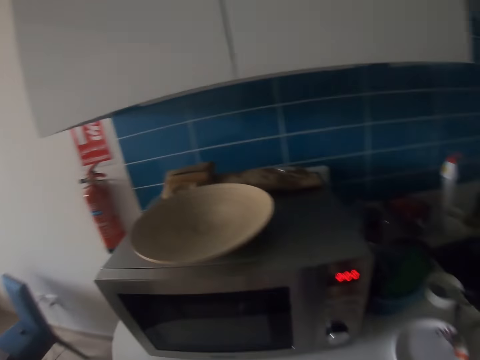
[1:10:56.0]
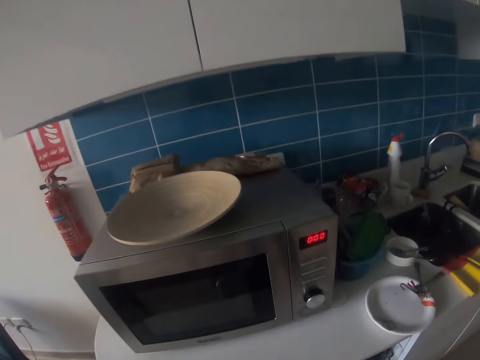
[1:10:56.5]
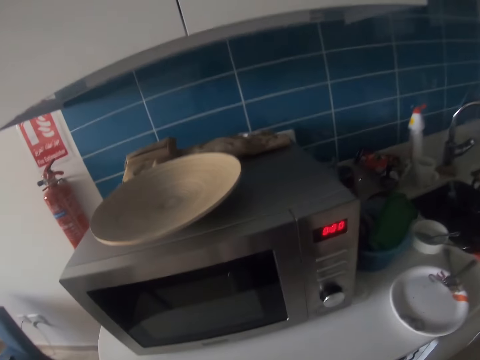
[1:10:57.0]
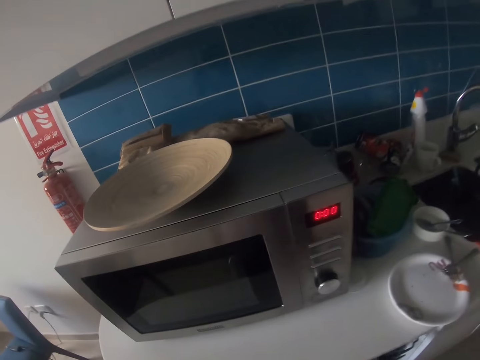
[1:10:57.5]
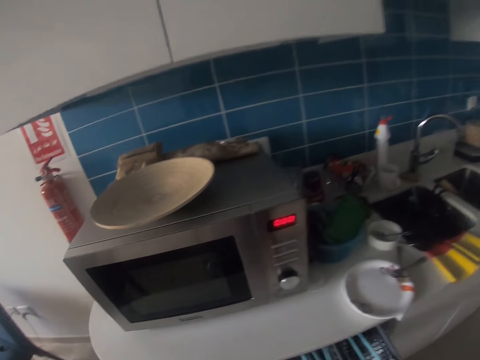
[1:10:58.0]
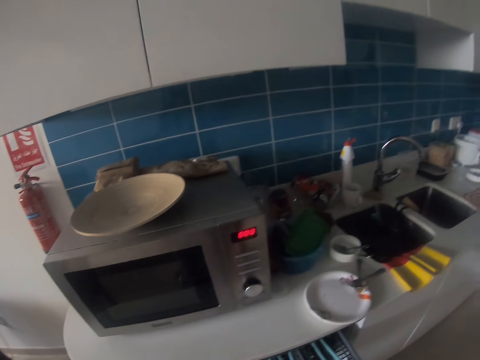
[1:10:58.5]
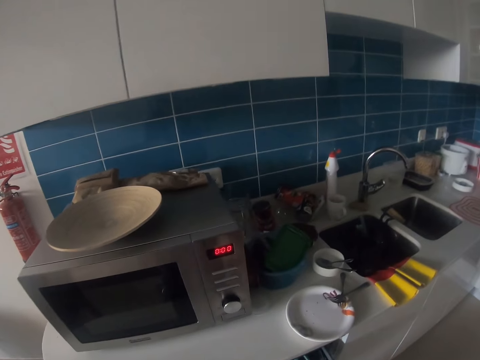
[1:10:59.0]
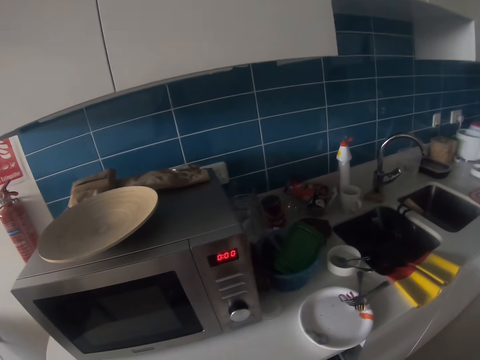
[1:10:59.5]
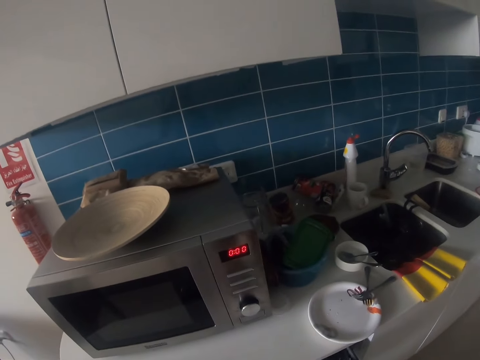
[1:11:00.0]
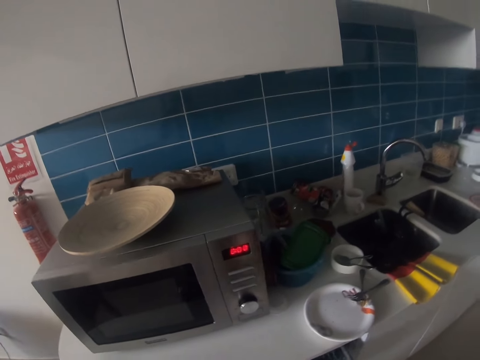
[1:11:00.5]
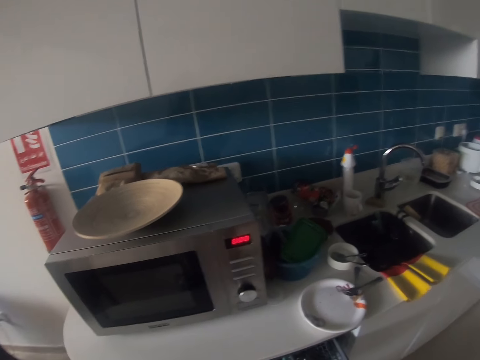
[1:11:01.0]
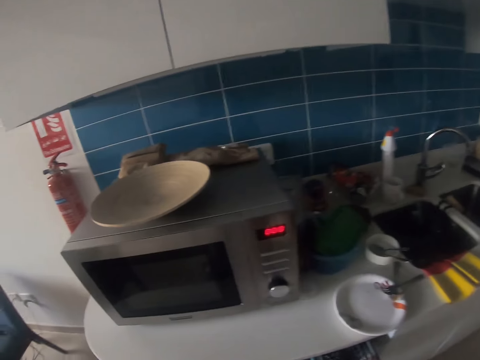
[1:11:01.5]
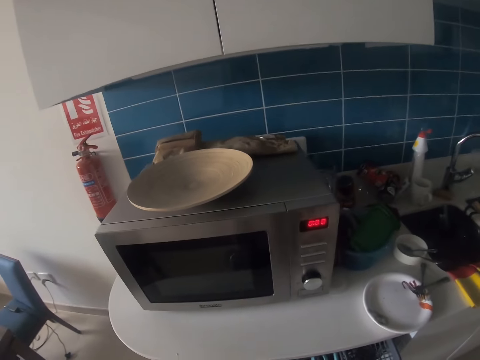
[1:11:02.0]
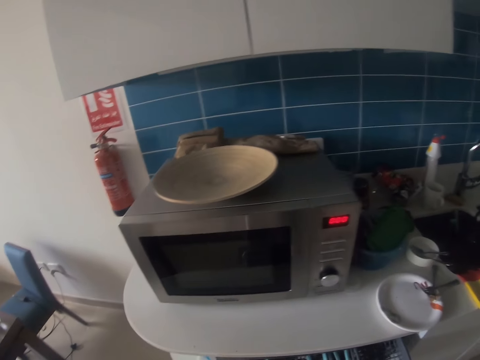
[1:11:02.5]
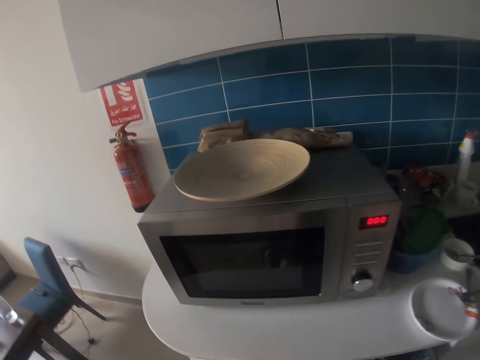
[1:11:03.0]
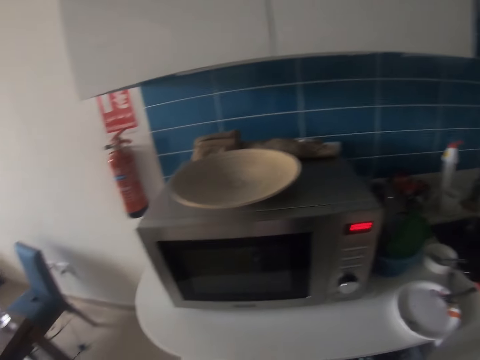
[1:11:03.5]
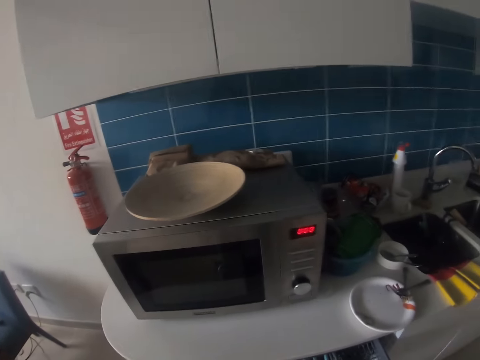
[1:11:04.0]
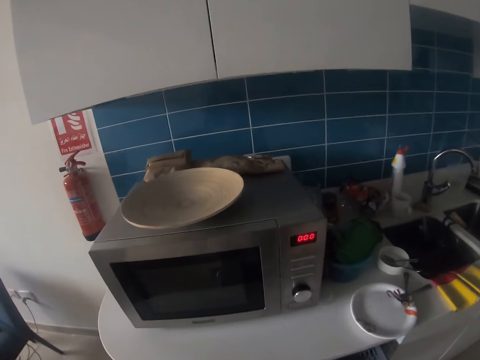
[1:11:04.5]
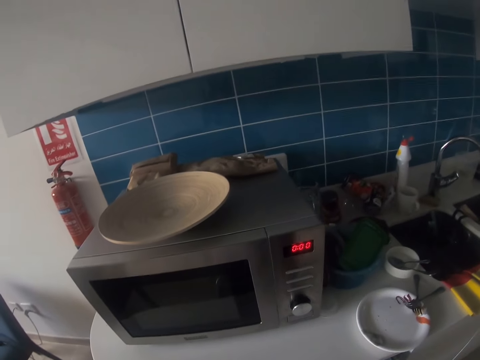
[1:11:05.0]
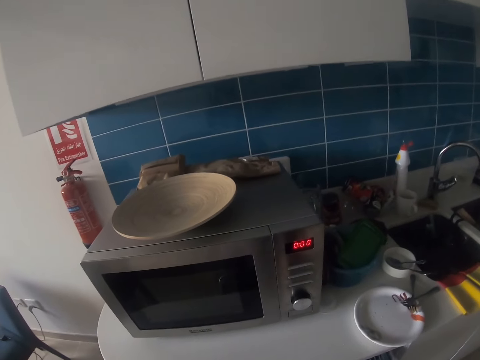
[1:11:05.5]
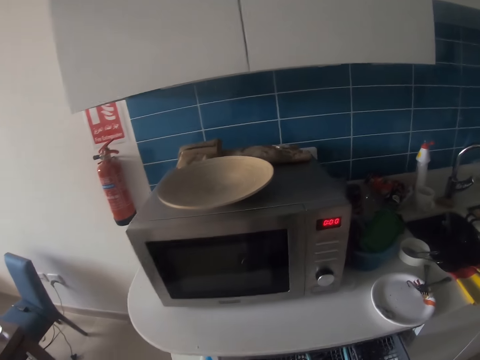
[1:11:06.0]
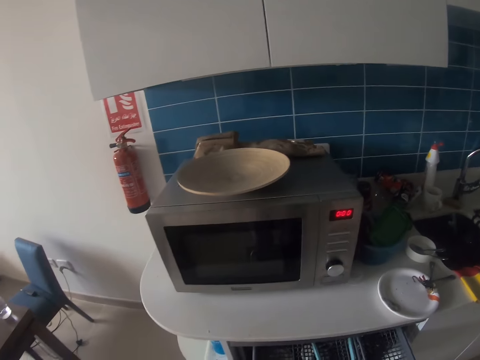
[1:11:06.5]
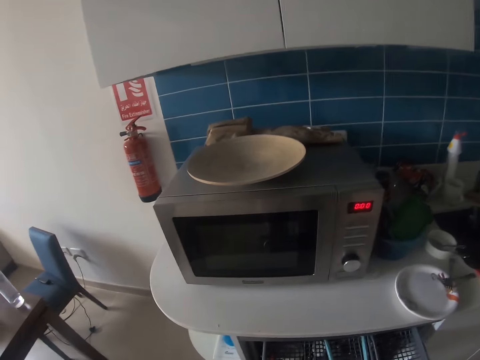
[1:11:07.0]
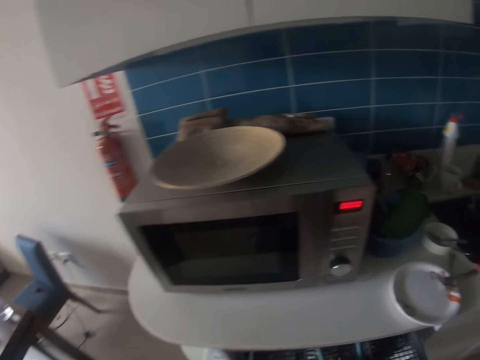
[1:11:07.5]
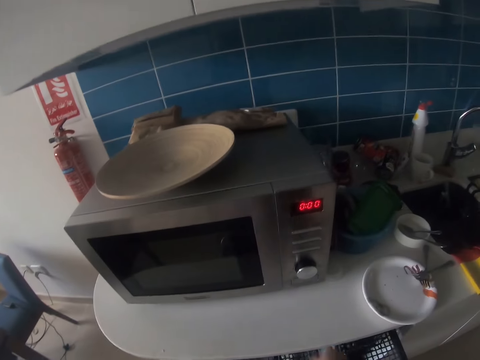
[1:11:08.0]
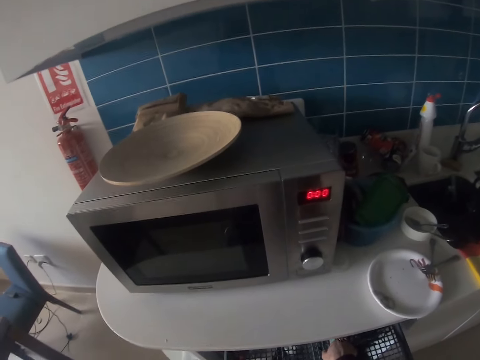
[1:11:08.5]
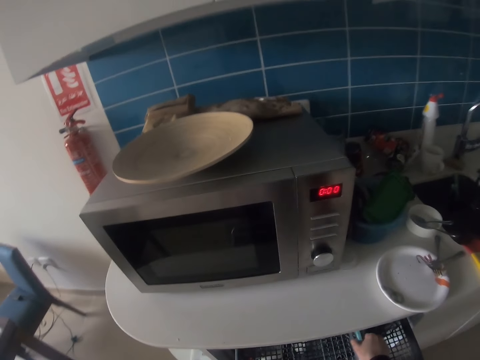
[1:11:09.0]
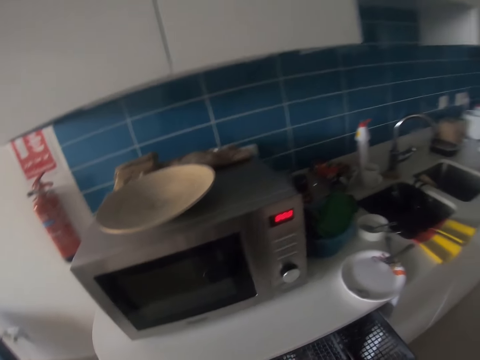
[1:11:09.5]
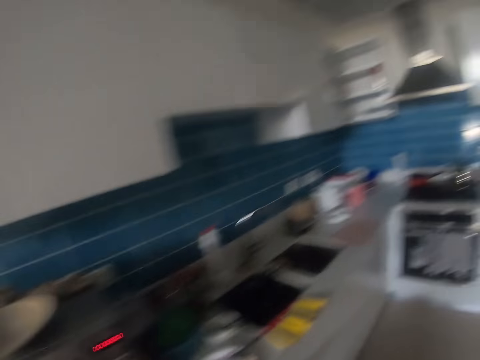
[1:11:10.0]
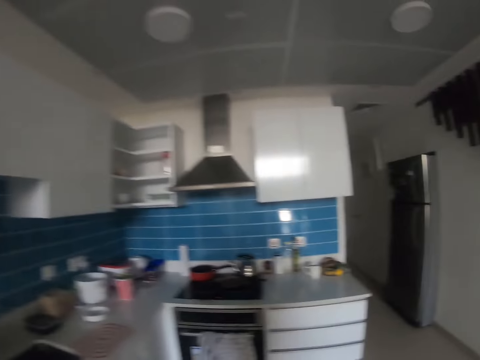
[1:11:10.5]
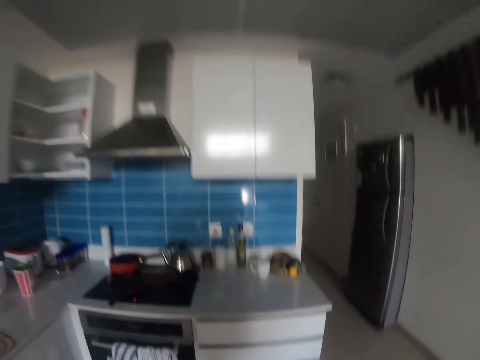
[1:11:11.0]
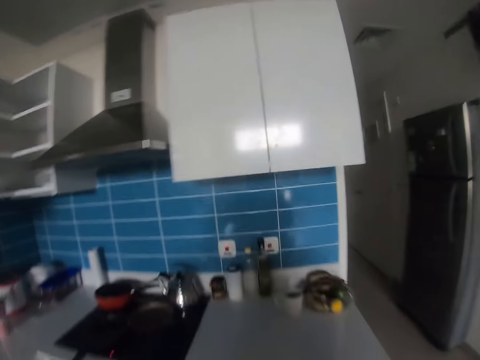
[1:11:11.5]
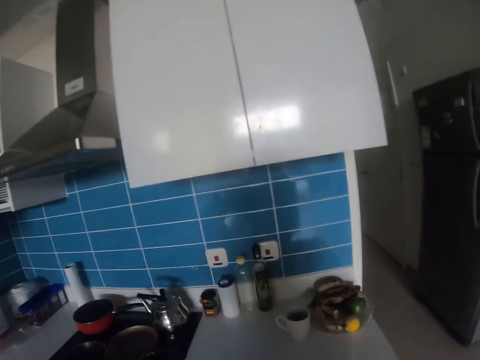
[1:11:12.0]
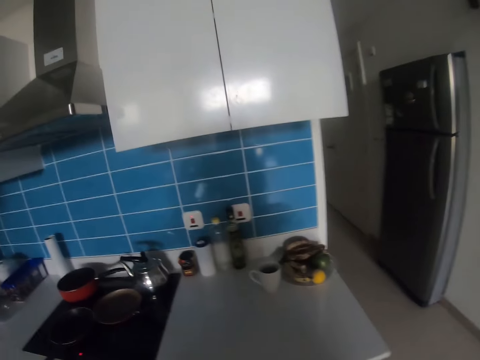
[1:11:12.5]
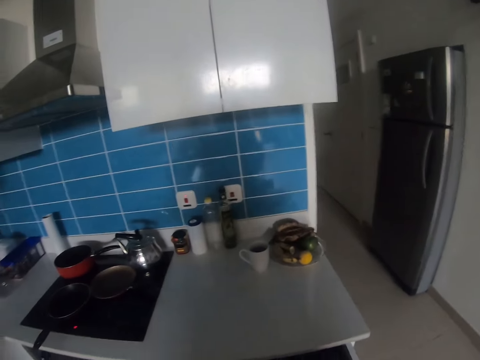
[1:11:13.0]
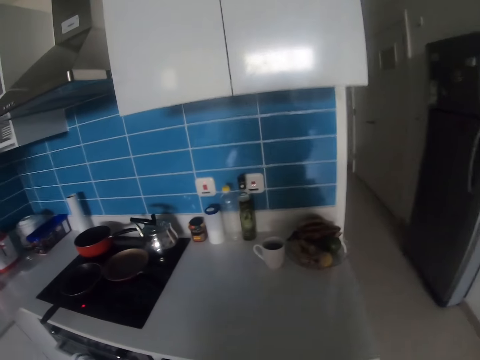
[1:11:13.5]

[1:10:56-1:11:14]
The camera wearer opens the drawer. They walk in the house.

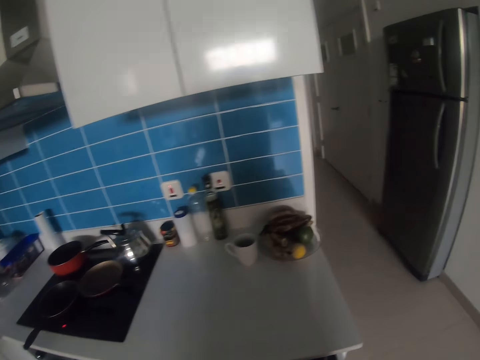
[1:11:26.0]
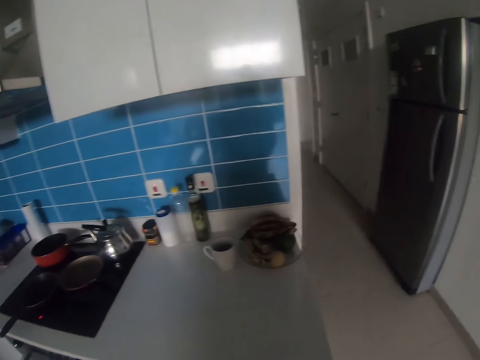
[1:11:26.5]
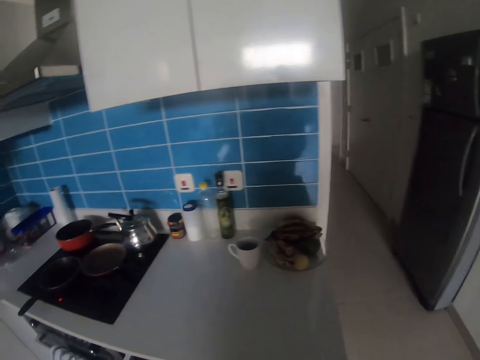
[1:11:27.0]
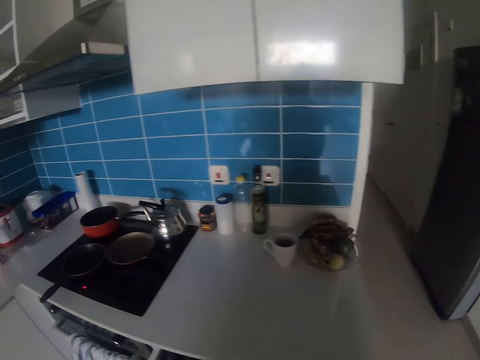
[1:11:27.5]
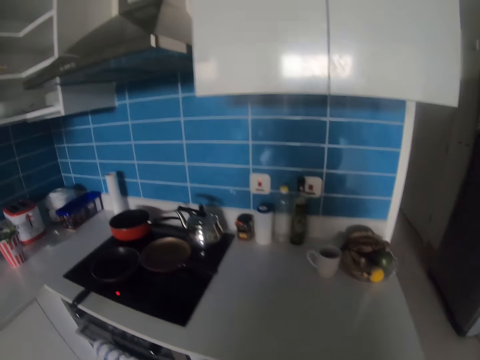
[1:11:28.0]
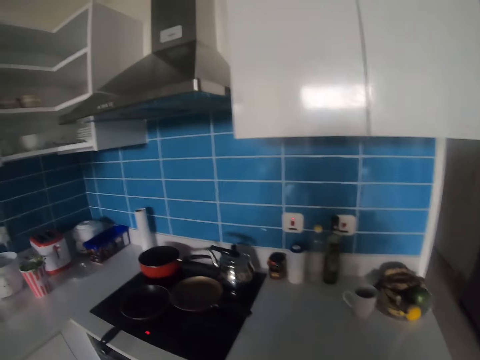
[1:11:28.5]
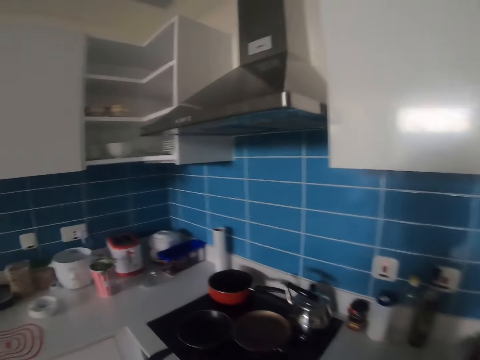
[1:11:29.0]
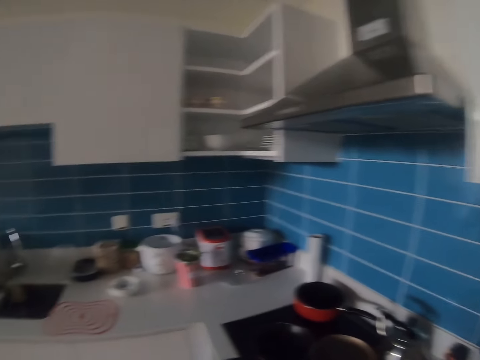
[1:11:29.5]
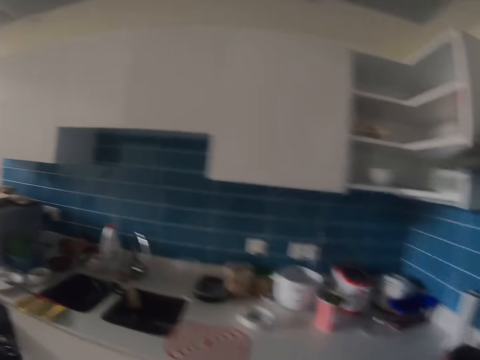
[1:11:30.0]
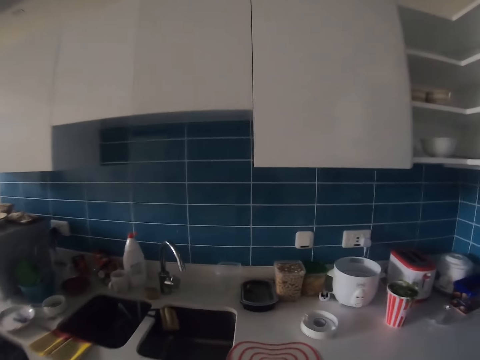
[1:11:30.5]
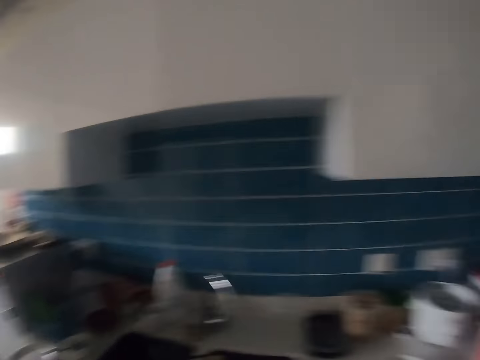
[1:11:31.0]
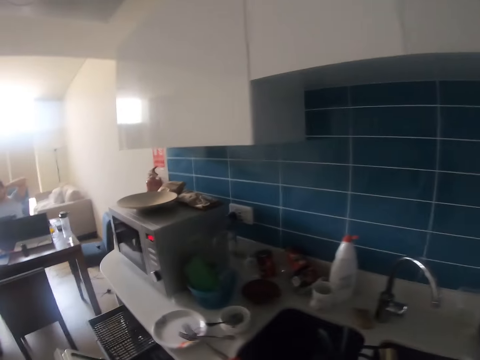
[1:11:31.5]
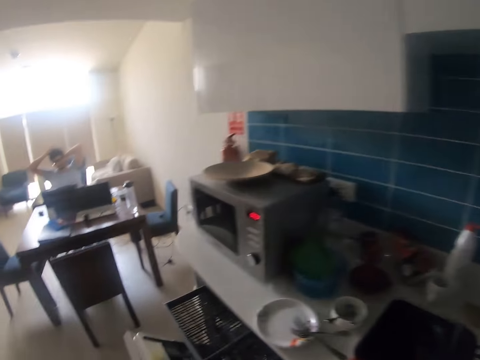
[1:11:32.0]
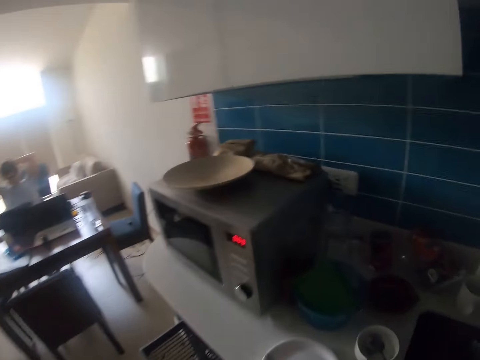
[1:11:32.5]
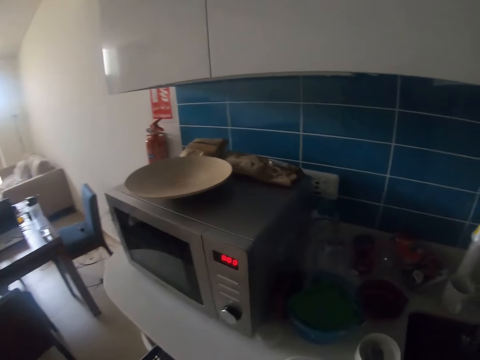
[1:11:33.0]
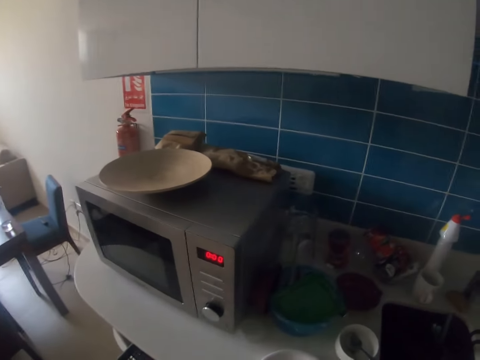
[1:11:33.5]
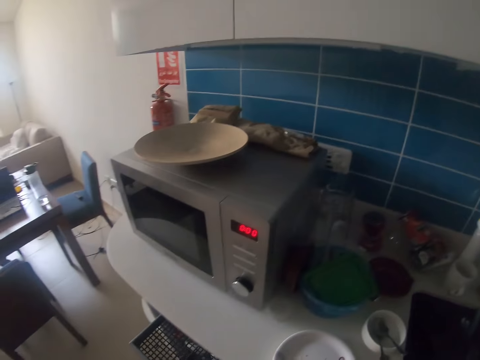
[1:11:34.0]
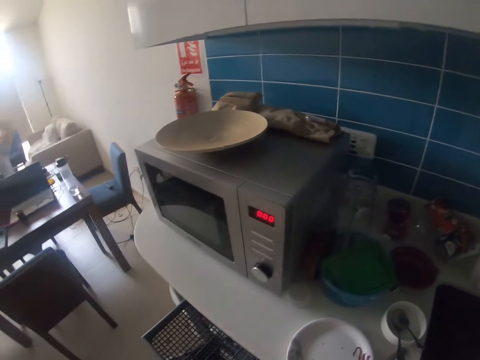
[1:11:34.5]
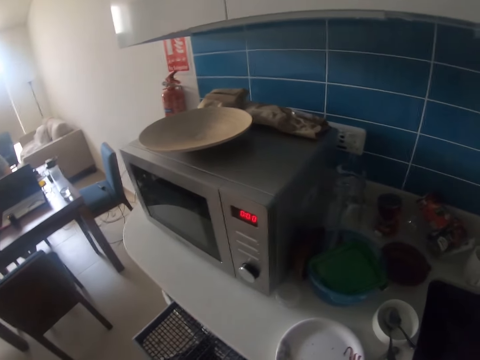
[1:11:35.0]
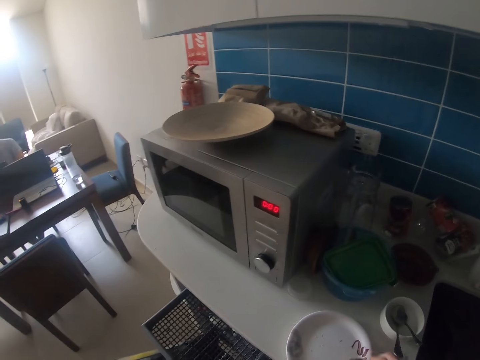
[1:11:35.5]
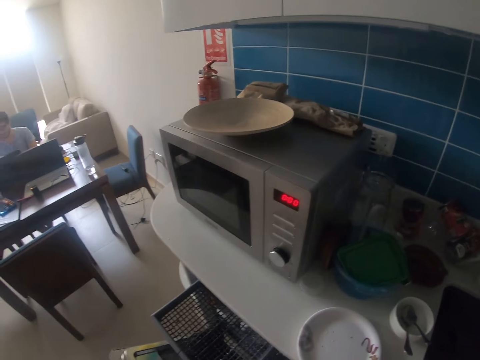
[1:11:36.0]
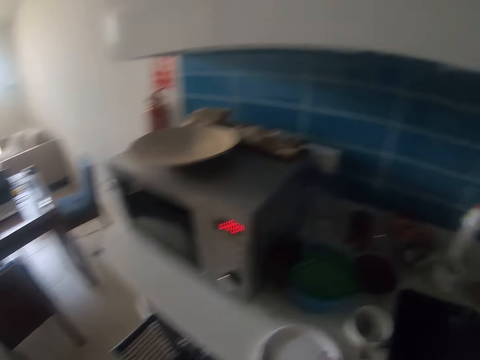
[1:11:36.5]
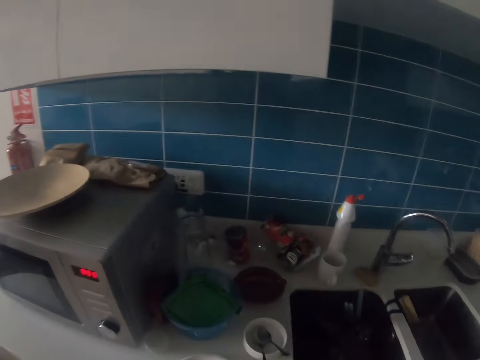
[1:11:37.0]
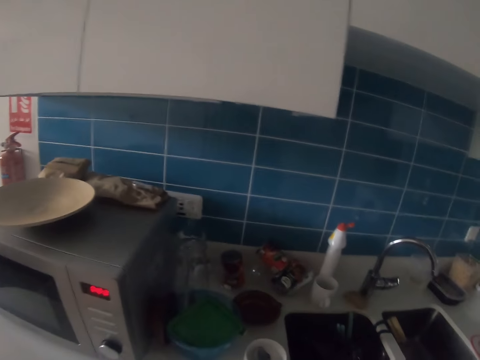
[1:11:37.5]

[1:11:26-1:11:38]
The camera wearer walks in the house. They open the drawer.
